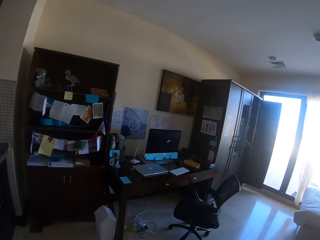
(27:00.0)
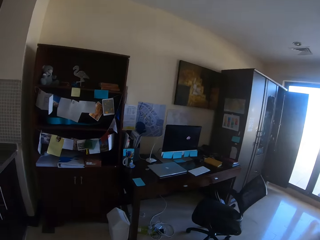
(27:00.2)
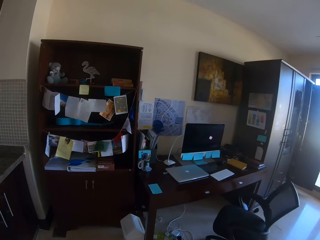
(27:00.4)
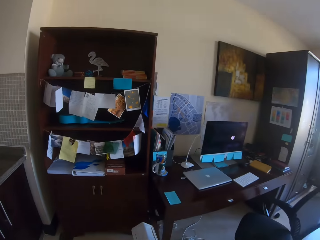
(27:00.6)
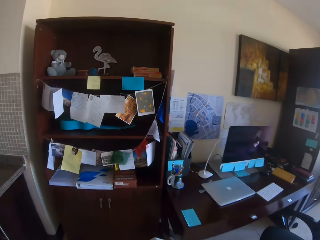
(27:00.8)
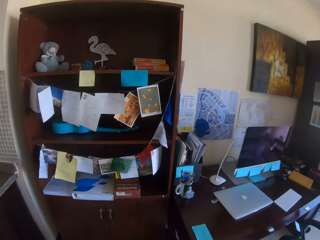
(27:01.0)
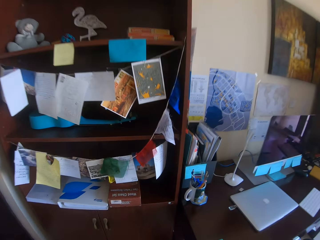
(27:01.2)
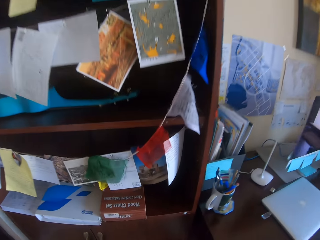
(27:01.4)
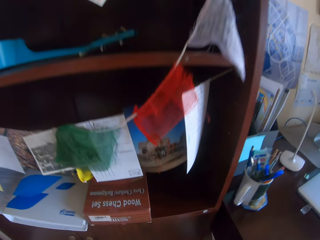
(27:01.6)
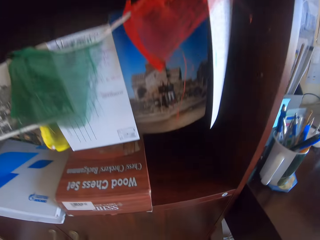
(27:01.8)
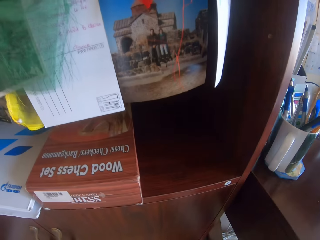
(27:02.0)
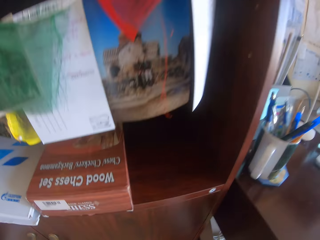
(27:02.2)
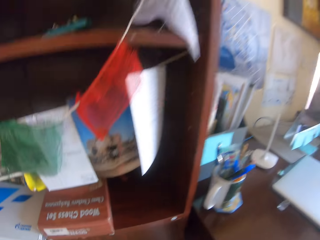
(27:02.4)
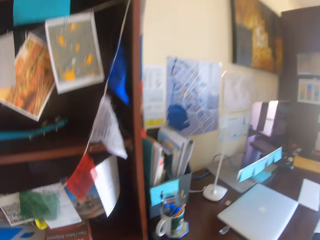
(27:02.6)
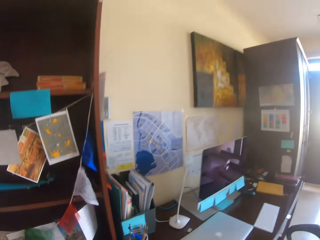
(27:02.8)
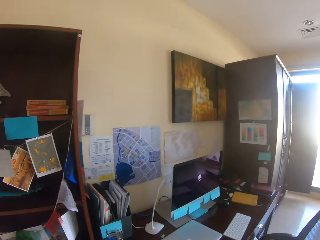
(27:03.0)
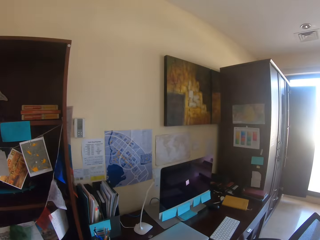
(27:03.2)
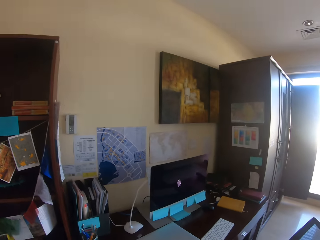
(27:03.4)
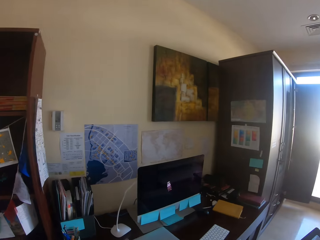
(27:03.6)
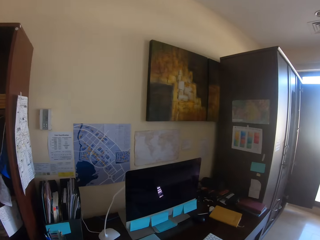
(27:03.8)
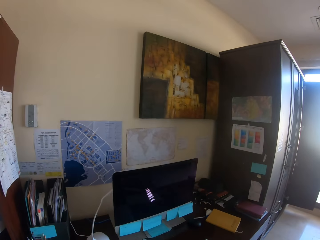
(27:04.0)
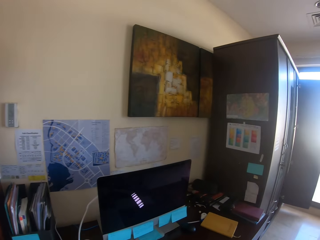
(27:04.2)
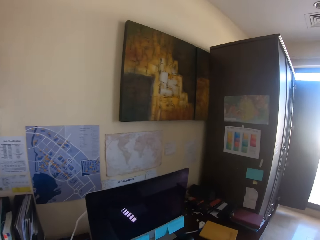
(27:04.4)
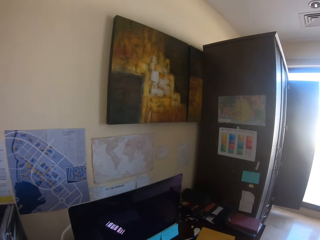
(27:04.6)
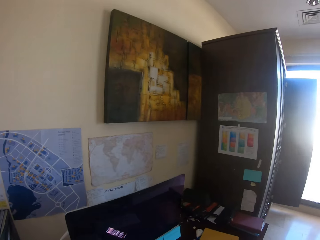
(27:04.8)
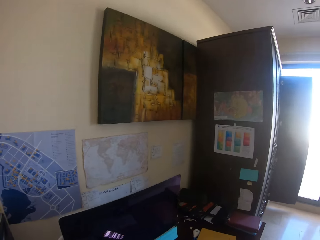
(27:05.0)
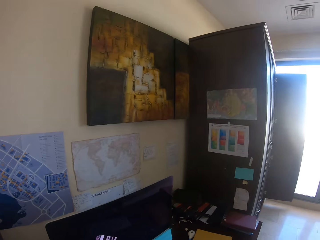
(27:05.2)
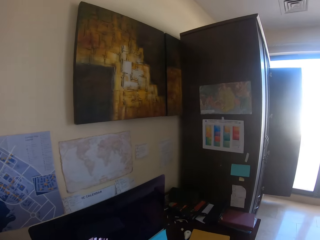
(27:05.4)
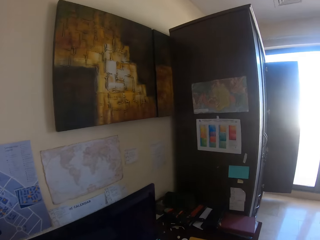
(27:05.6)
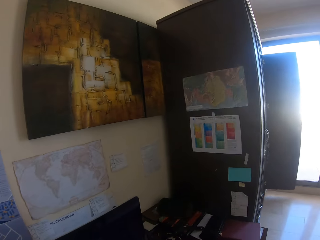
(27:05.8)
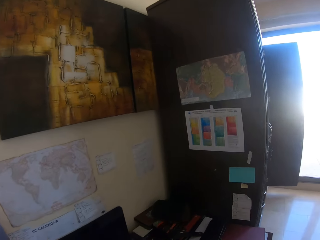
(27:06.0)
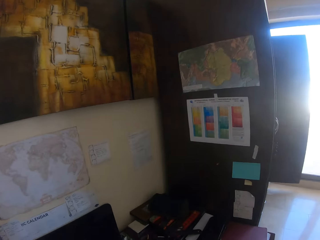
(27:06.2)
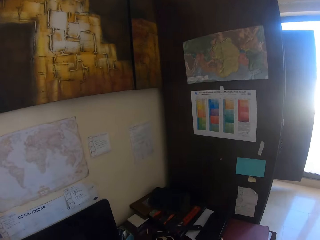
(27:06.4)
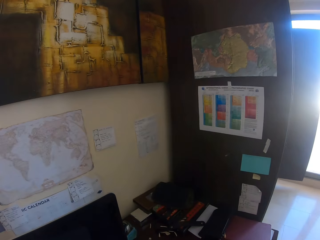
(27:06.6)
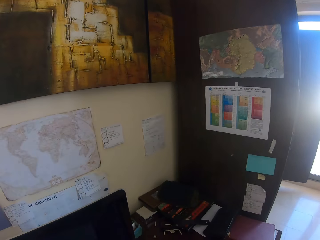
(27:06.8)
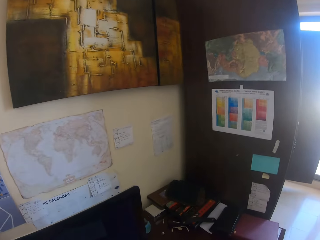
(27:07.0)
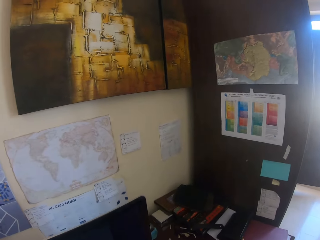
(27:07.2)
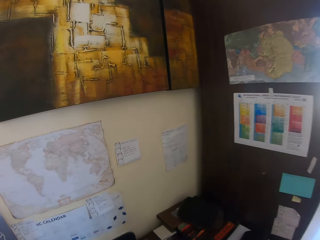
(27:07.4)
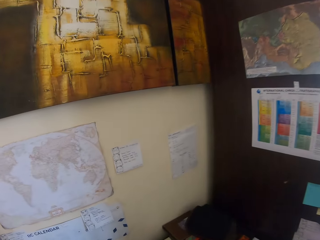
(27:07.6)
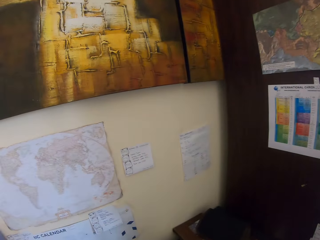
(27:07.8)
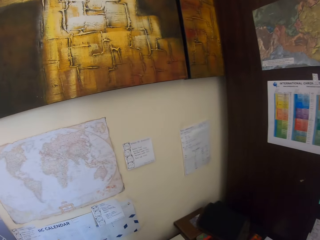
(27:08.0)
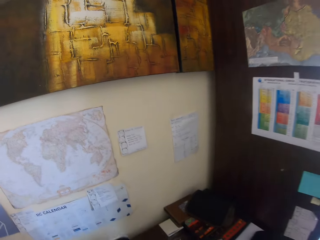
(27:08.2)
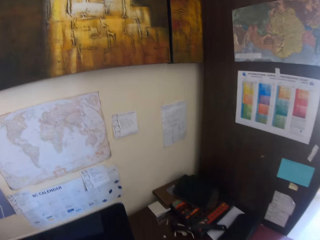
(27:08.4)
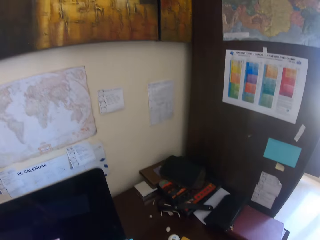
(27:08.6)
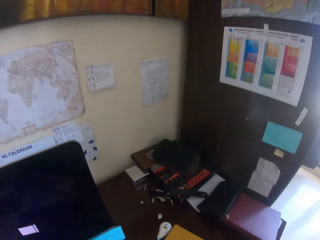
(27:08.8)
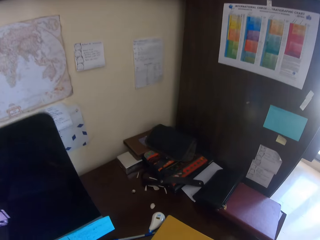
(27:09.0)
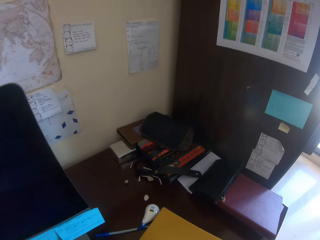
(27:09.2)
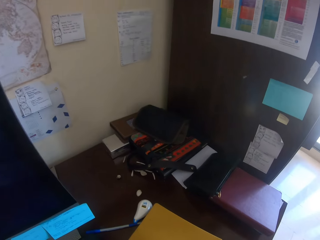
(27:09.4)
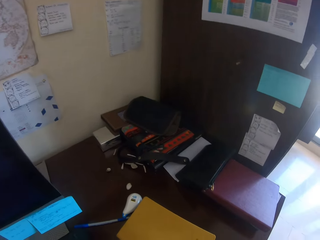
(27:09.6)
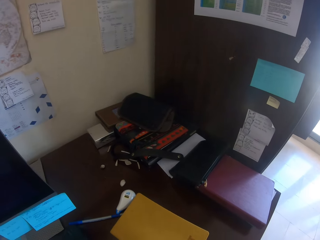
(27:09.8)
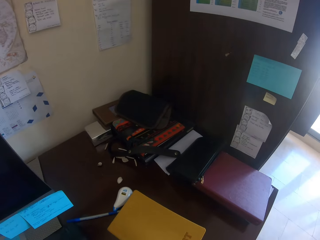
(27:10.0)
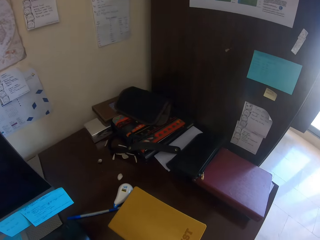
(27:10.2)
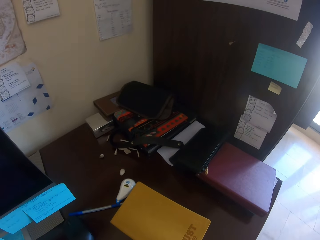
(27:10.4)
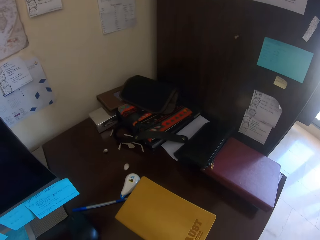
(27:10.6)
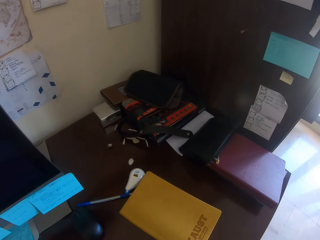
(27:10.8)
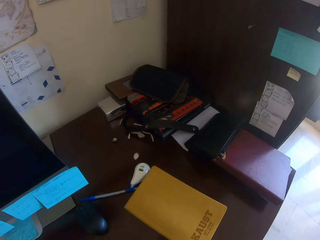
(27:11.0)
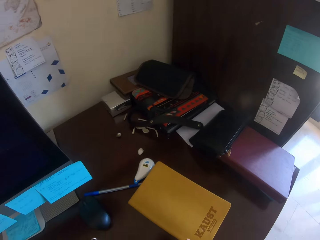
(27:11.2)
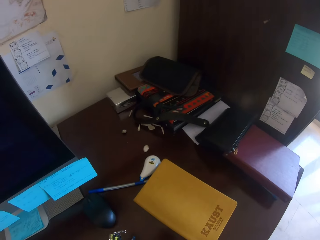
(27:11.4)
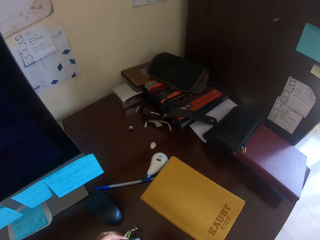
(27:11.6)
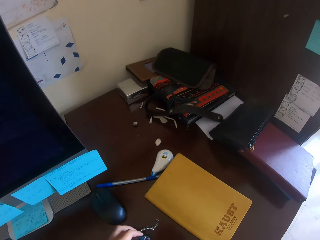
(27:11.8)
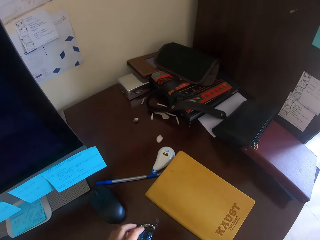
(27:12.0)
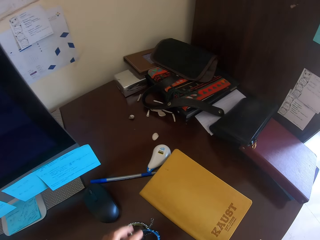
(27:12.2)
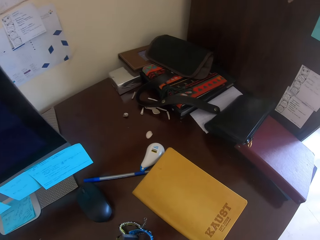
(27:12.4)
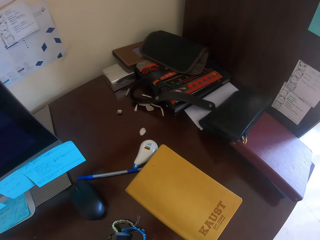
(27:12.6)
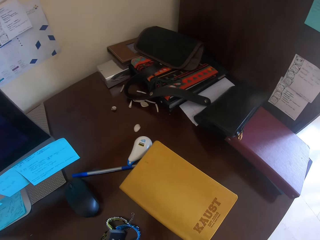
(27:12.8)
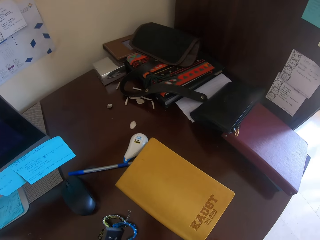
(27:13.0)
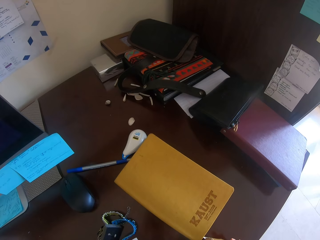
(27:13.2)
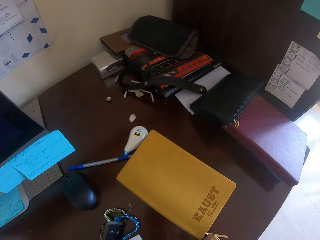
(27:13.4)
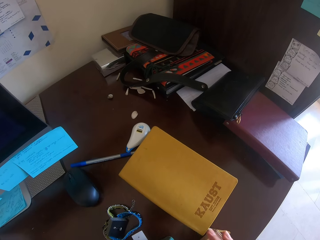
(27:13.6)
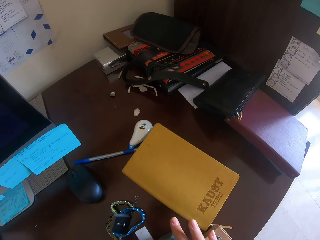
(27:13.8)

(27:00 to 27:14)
The camera wearer walks towards a cabinet. They walk away from the cabinet. They adjust some keys on a table.

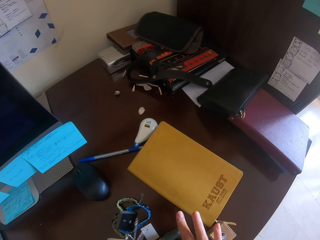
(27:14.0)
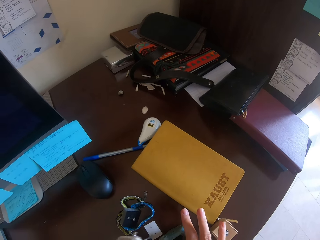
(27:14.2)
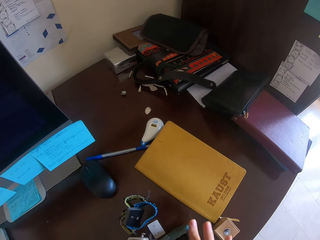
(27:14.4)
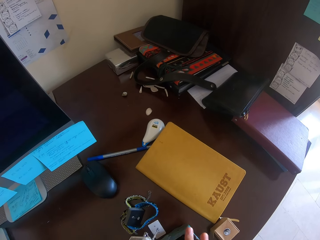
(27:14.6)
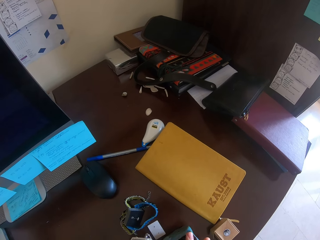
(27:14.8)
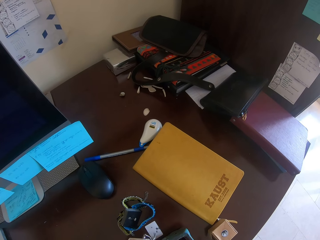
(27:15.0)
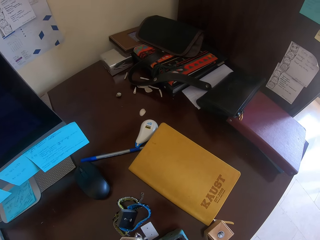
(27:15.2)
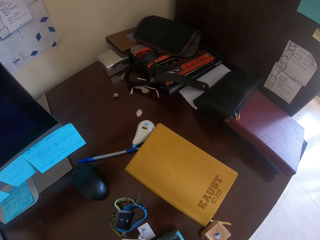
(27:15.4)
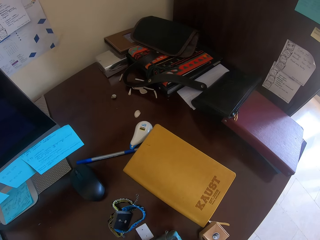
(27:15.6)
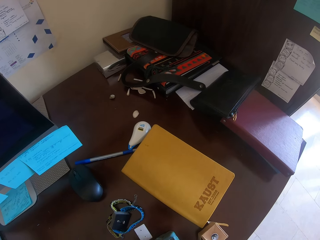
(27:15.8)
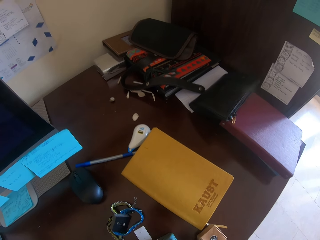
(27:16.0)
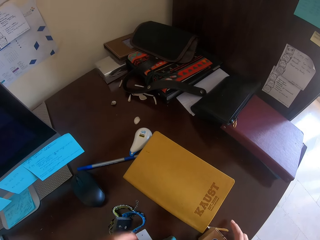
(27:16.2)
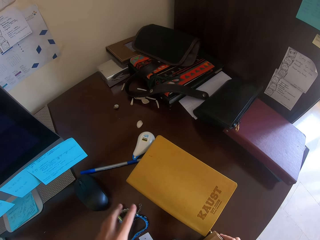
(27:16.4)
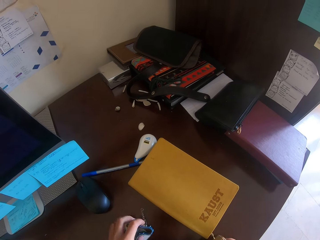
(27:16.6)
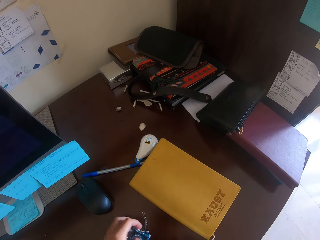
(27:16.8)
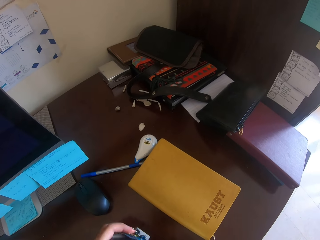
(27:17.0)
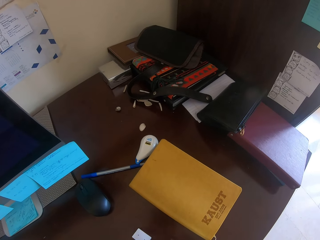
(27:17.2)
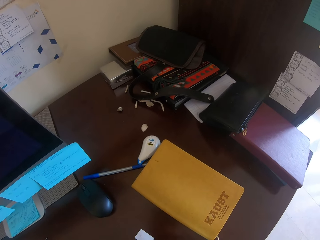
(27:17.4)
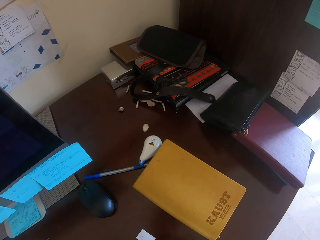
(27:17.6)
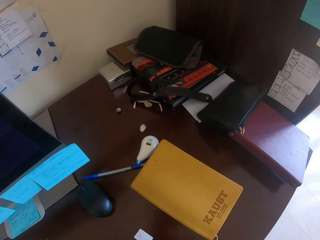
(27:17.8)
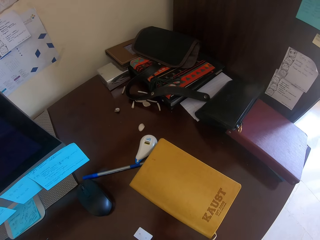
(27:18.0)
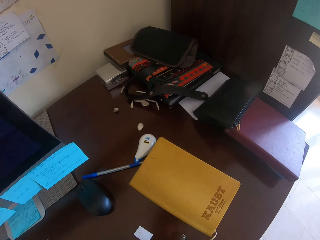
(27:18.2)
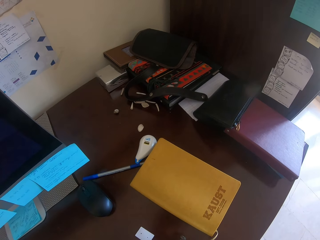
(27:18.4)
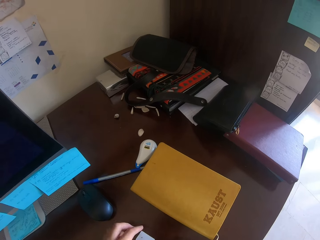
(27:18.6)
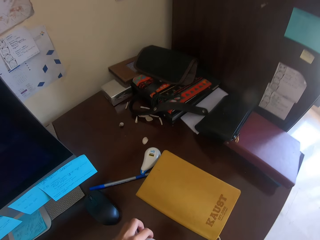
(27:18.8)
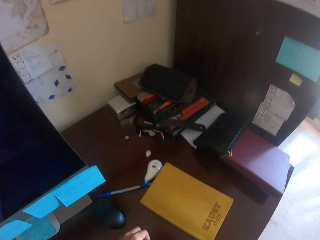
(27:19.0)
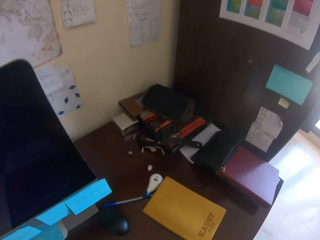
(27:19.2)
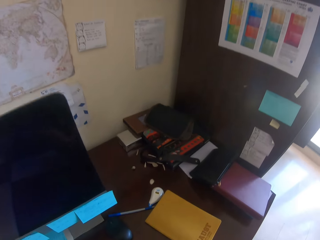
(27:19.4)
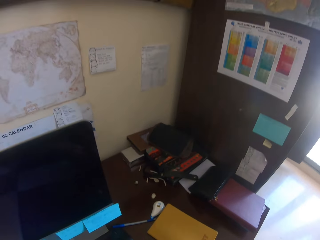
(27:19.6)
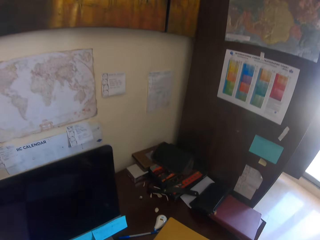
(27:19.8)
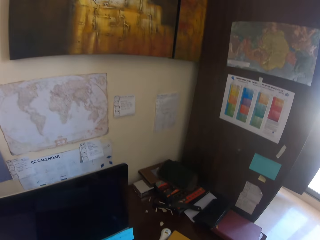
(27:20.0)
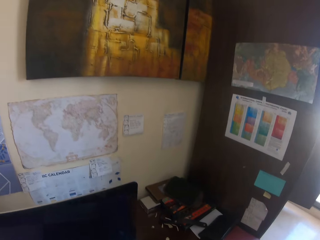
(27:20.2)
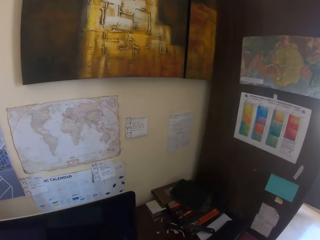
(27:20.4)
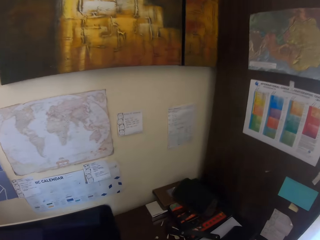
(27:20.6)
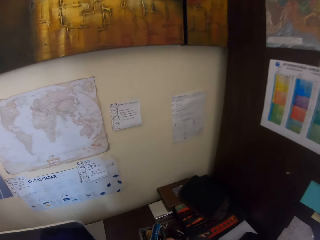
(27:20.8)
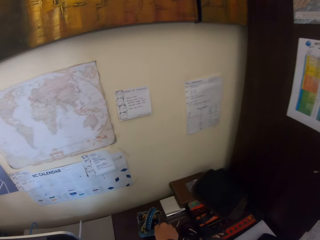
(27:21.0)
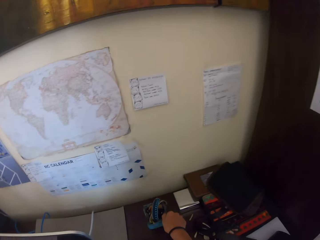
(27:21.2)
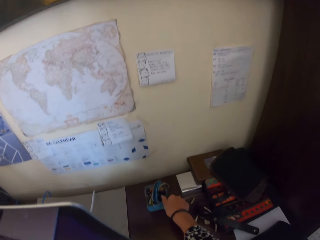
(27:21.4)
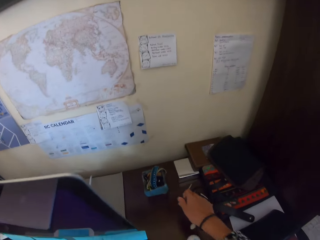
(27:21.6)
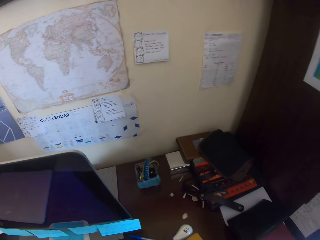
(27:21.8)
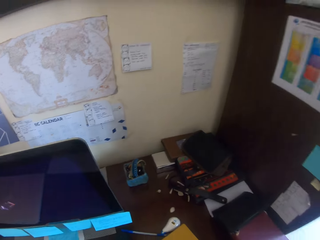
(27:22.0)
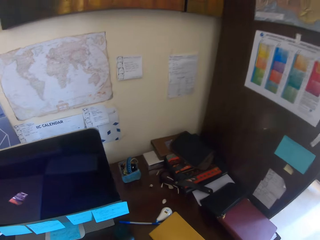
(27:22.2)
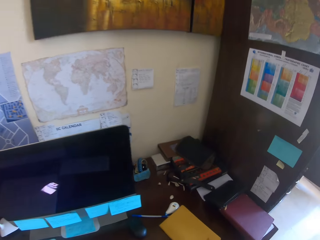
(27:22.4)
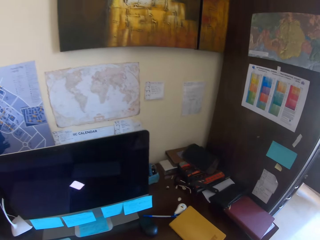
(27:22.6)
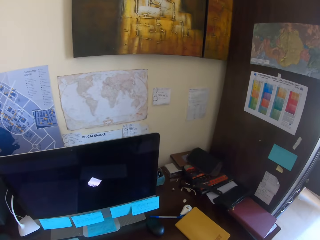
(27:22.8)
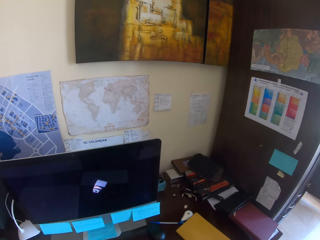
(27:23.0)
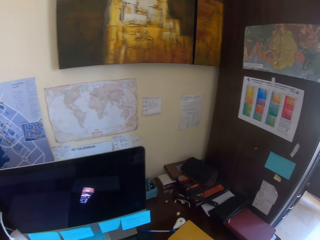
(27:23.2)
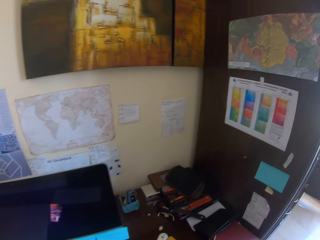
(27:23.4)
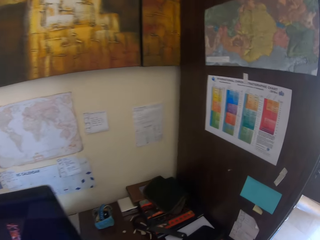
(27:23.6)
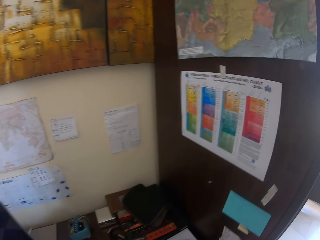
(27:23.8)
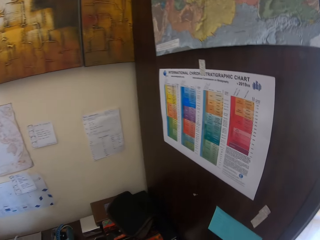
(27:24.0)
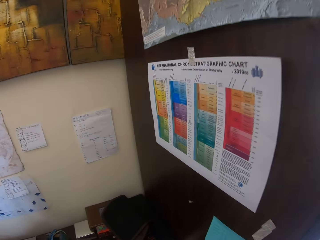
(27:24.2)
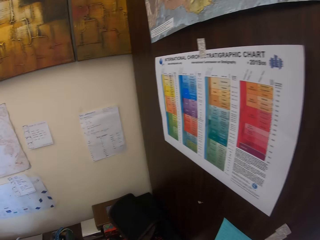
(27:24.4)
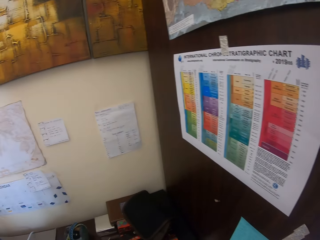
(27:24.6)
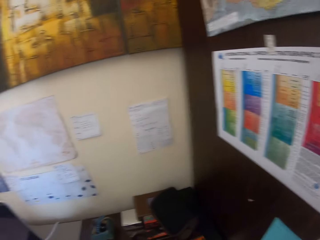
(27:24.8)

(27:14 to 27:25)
The camera wearer drops a box on a table. They walk around.
